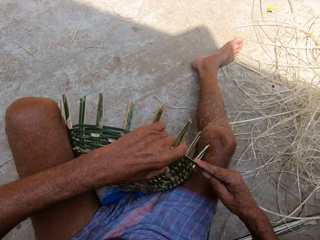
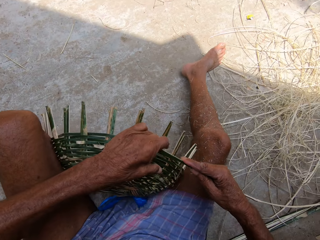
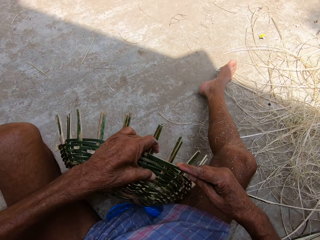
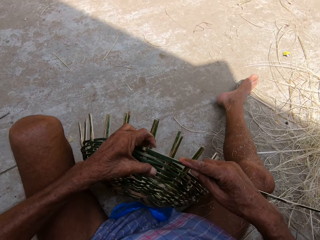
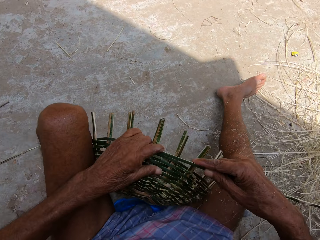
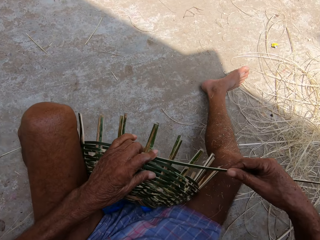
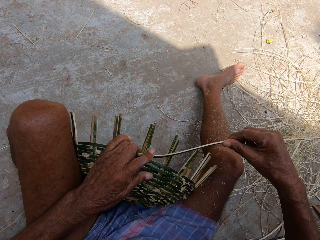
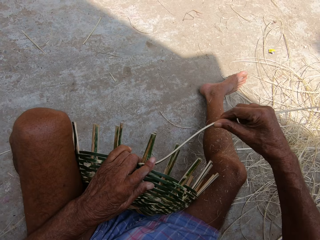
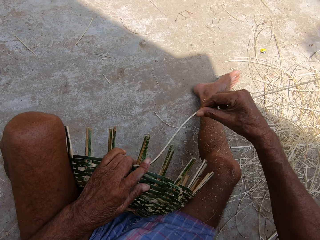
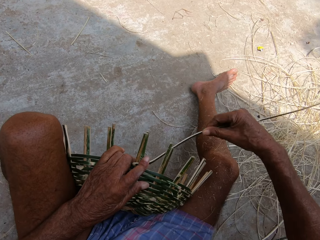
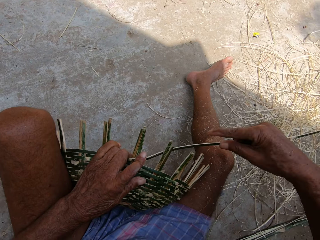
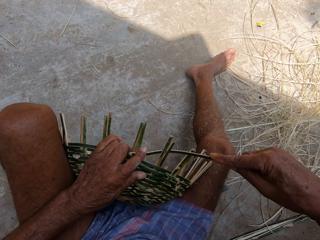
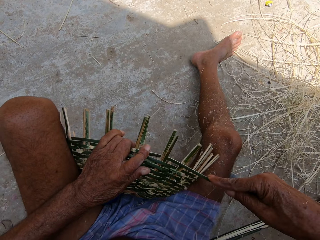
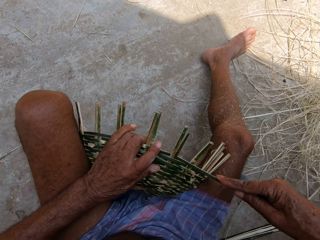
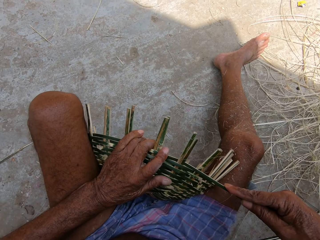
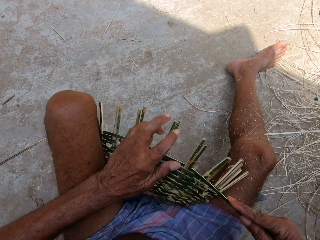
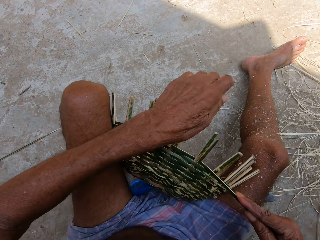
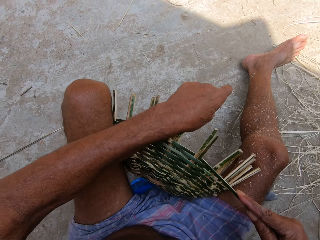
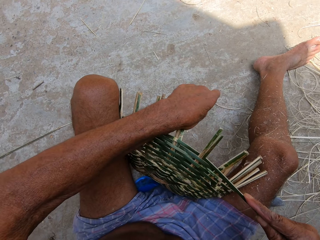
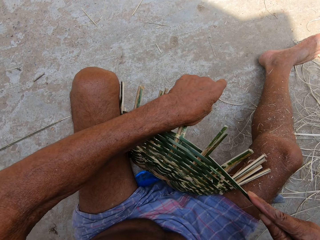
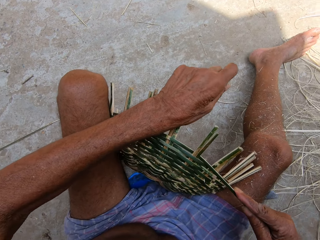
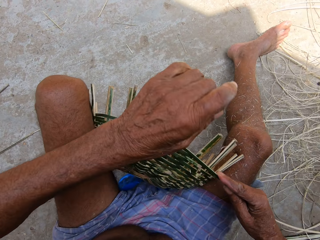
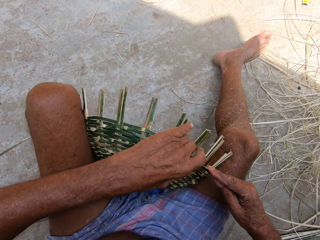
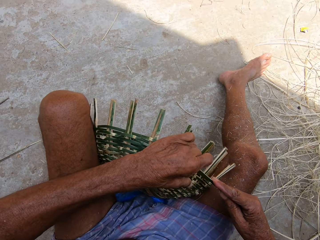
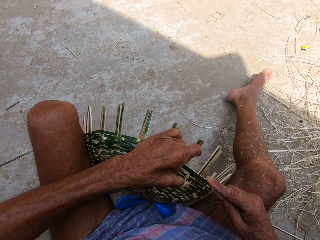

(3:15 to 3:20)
The camera wearer adjusts the basket with his left hand. He weaves the basket with the wicker in his right hand. He bends the basket with his left hand. He adjusts the basket with his left hand.

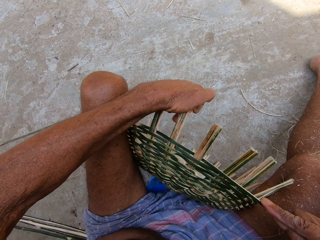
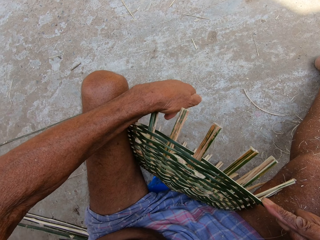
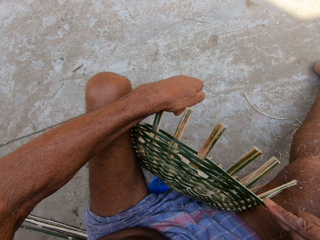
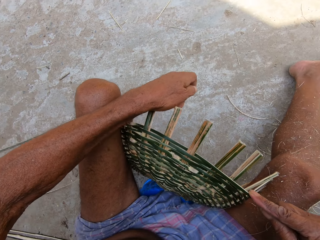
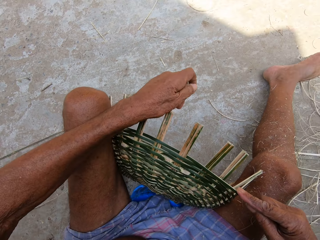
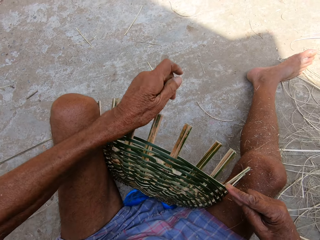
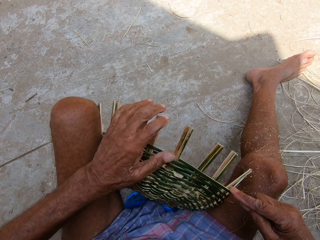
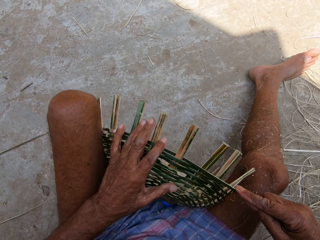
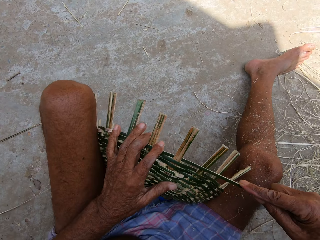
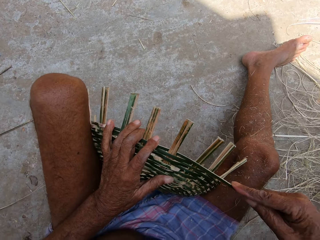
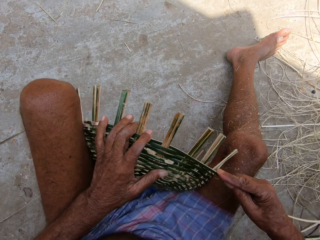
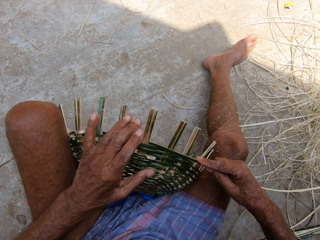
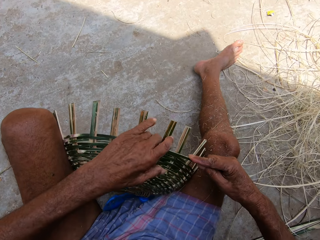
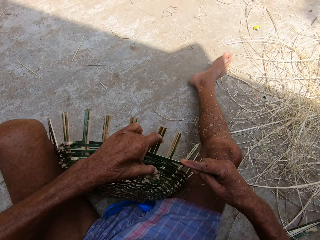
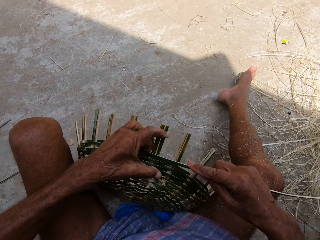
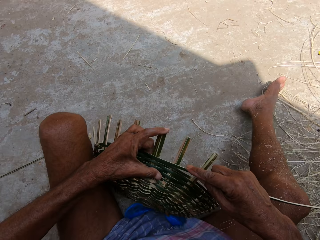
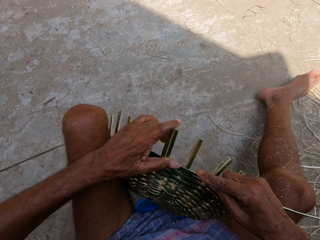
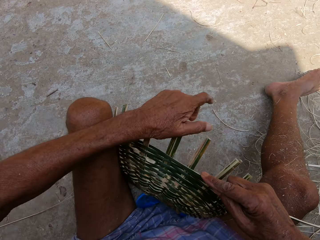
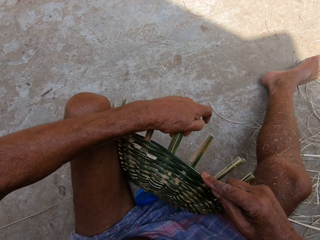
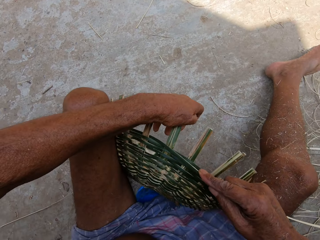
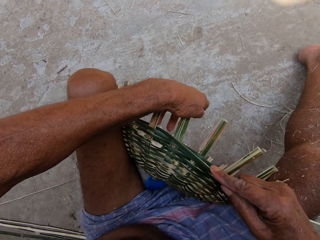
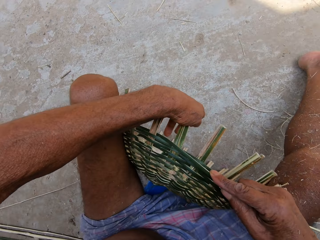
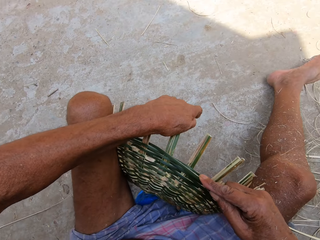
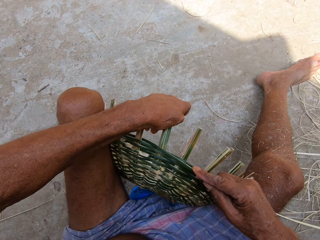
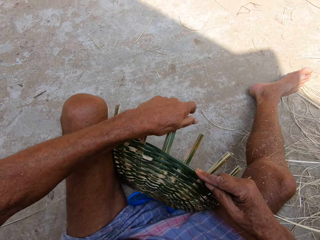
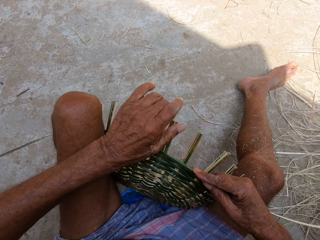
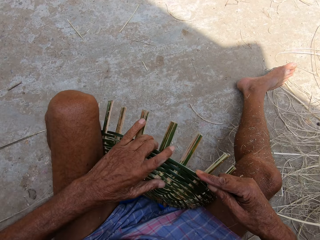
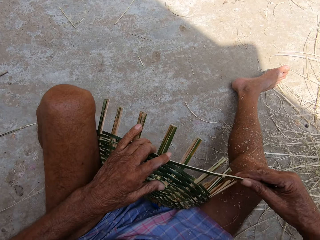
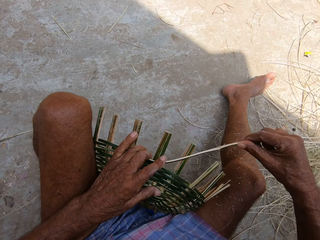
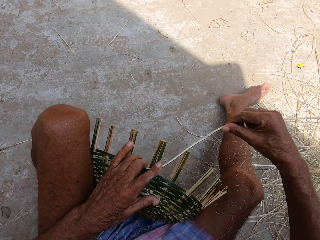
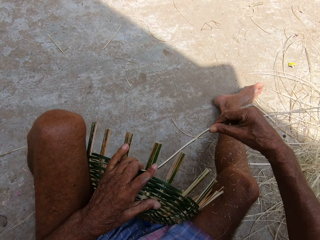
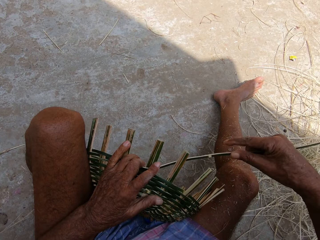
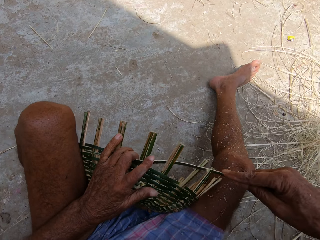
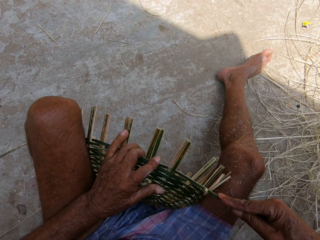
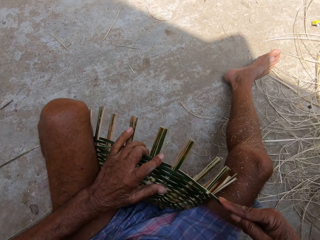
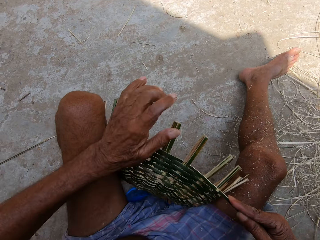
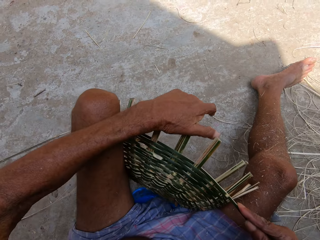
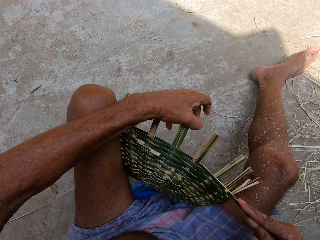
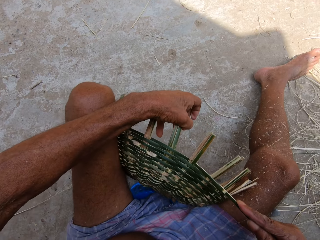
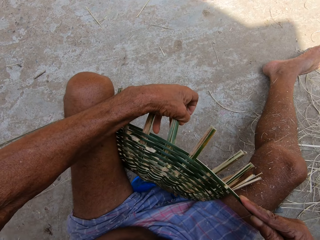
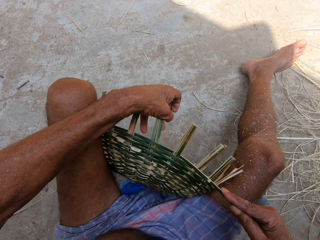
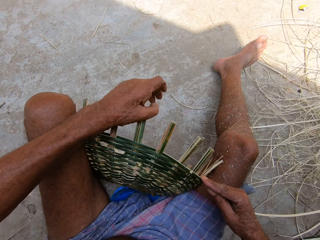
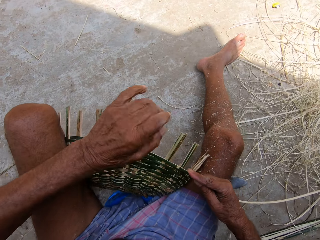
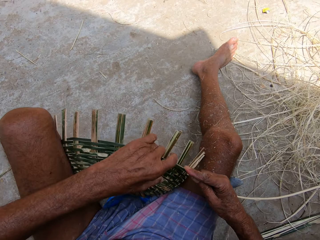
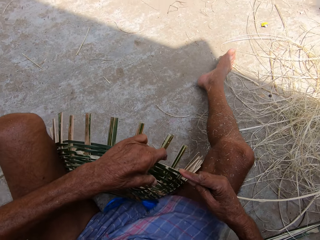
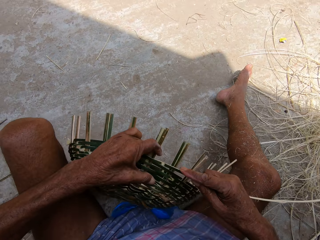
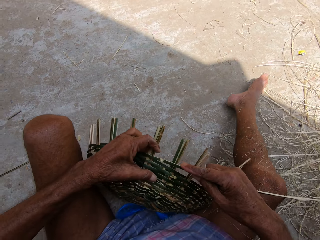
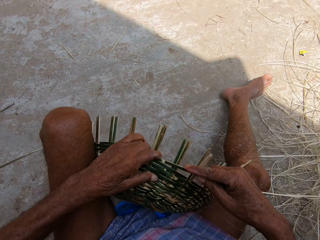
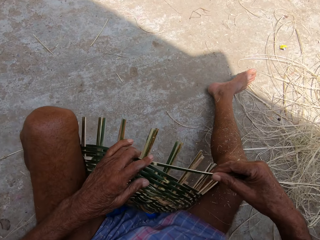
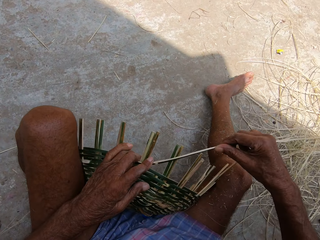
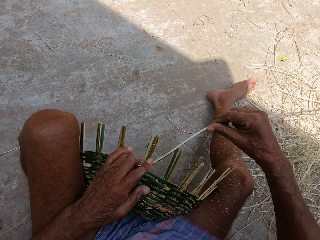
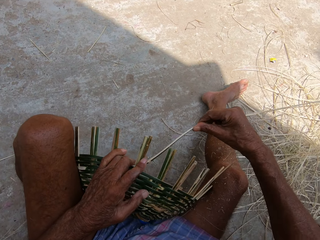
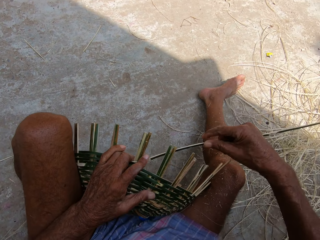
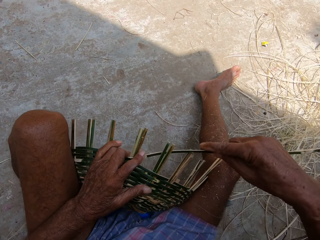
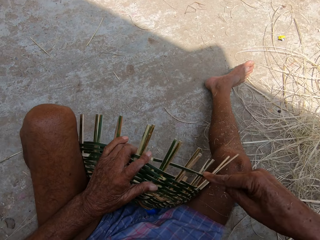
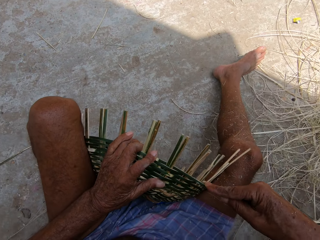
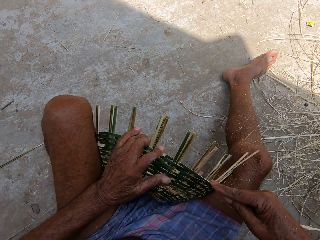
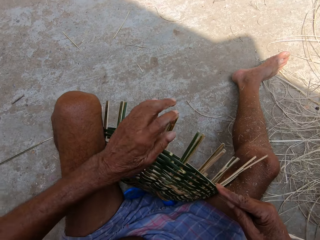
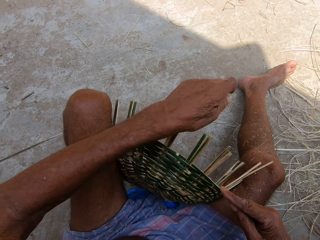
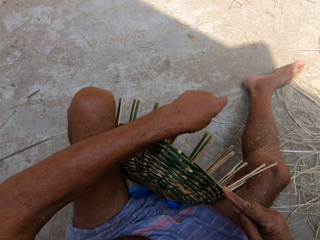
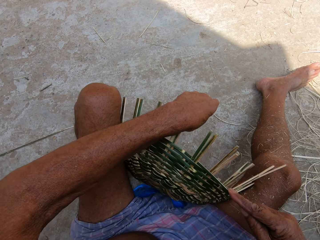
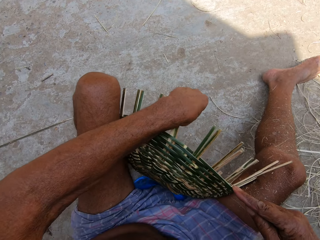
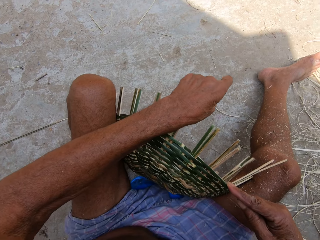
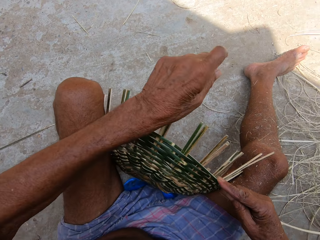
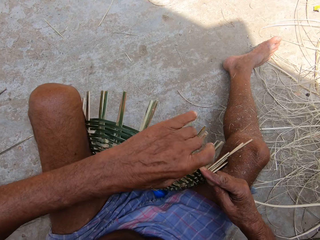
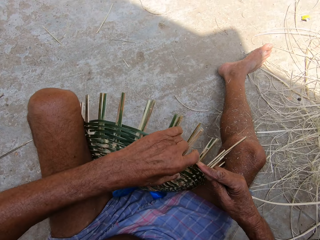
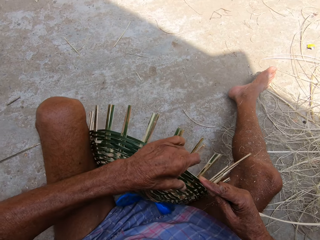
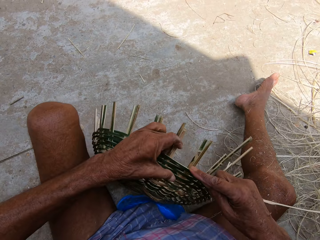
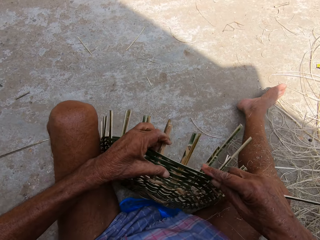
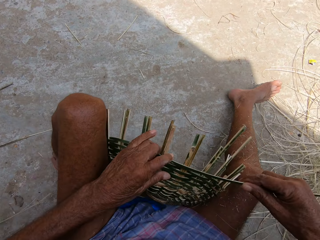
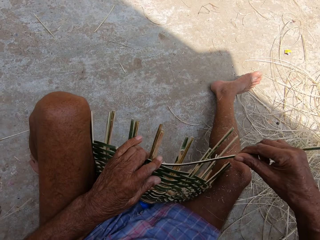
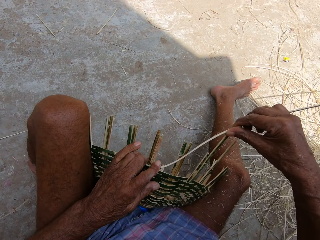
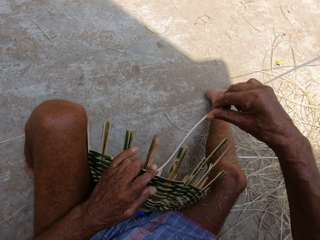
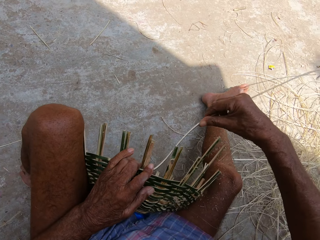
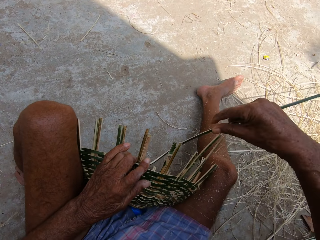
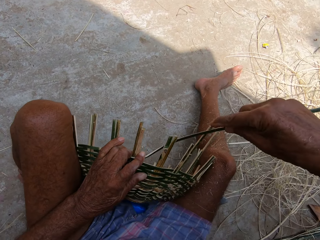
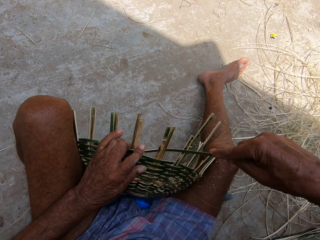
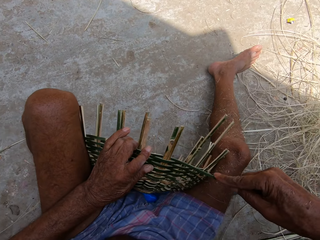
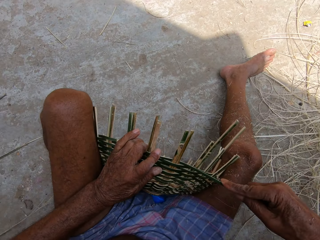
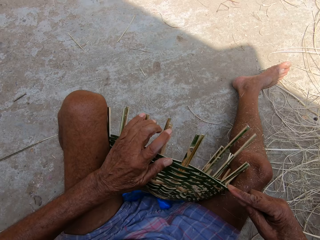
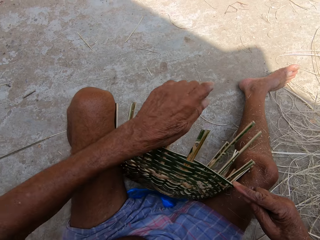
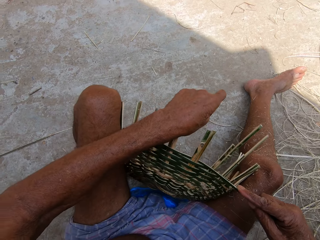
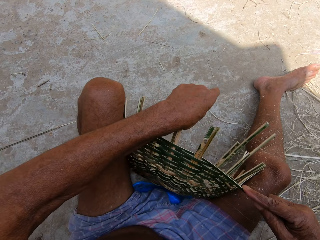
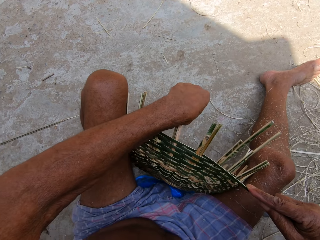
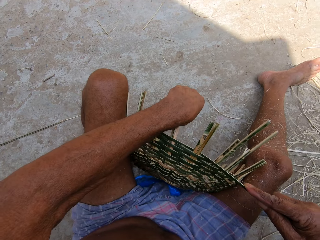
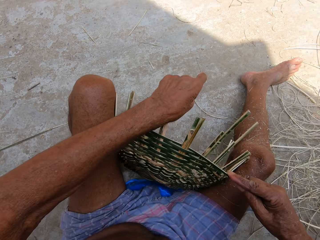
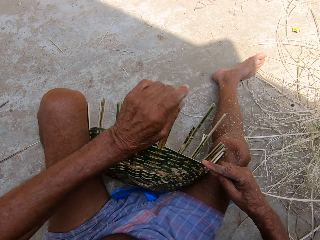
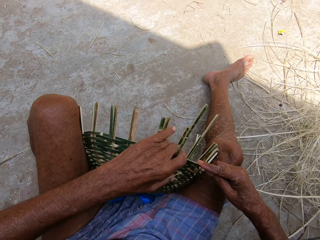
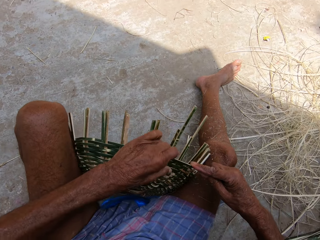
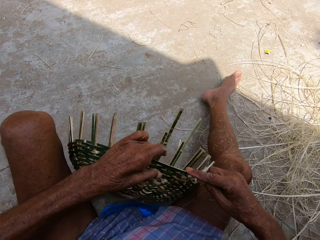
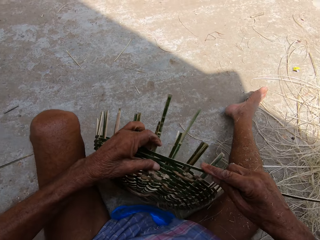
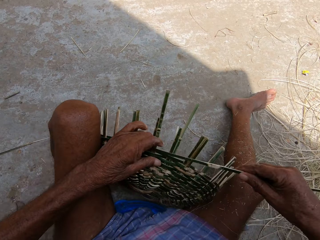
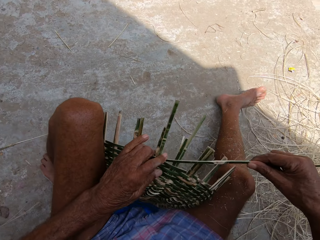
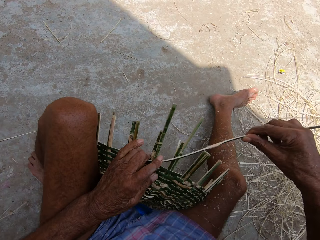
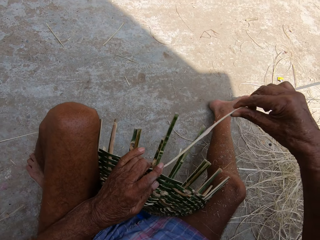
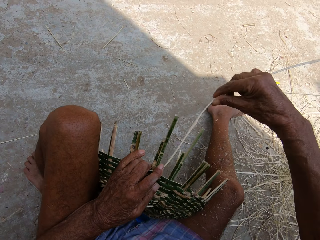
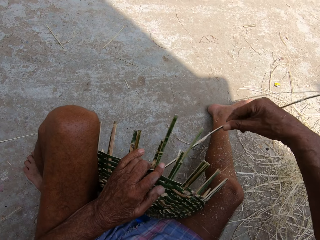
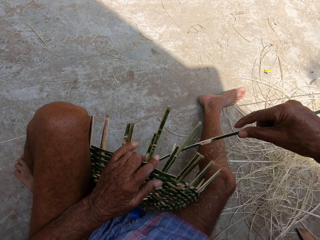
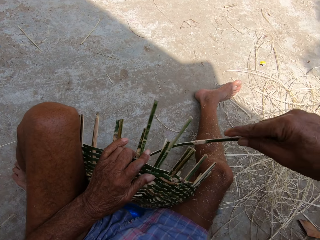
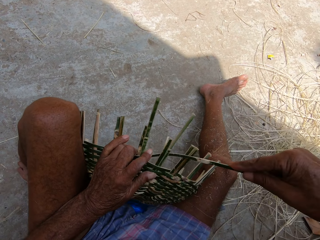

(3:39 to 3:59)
The camera wearer places his left hand on the basket. He adjusts the basket with his left hand. He bends the basket with his left hand. He places his left hand on the basket. He weaves the basket with the wicker in his right hand. He bends the basket with his left hand. He adjusts the basket with his left hand. He weaves the basket with the wicker in his right hand. He bends the basket with his left hand. He adjusts the basket with his left hand. He weaves the basket with the wicker in his right hand. He bends the basket with his left hand. He adjusts the basket with his left hand. He weaves the basket with the wicker in his right hand.
